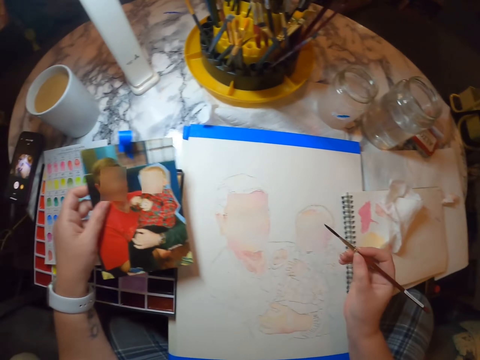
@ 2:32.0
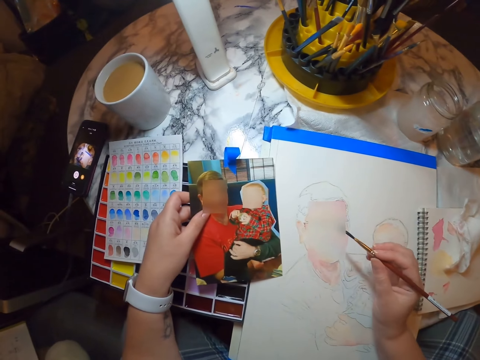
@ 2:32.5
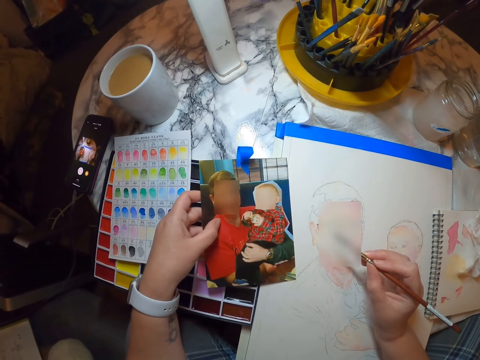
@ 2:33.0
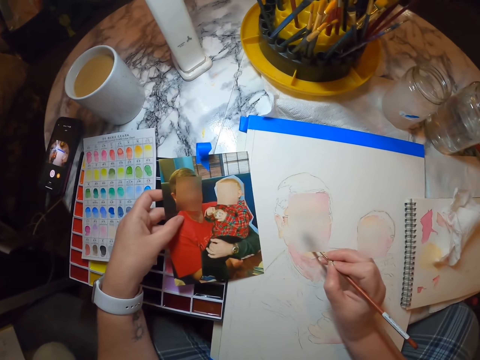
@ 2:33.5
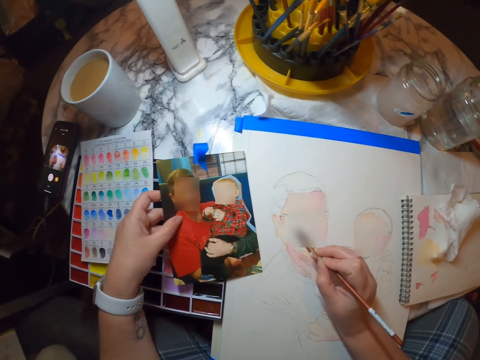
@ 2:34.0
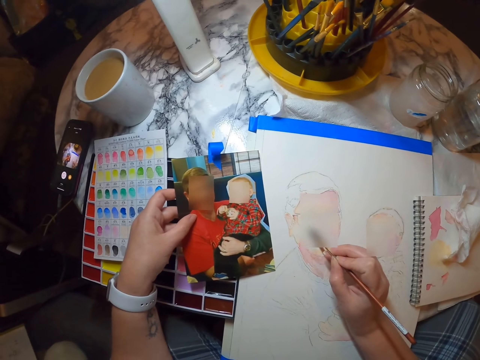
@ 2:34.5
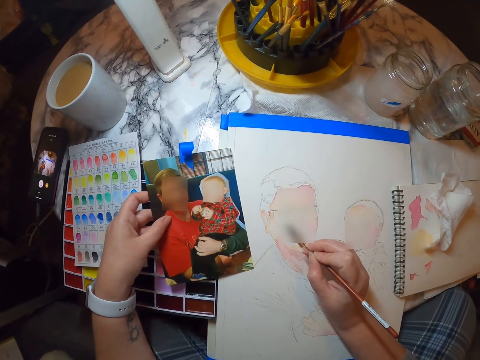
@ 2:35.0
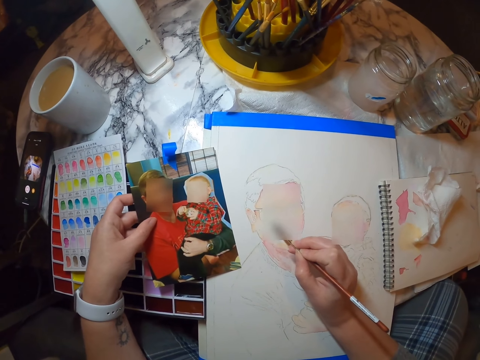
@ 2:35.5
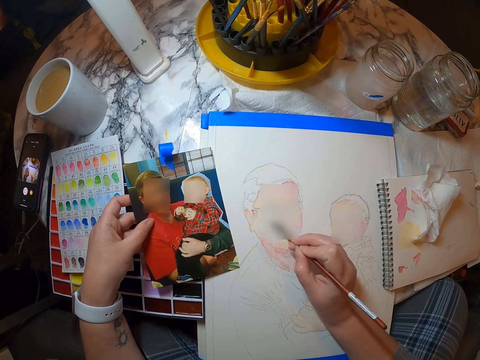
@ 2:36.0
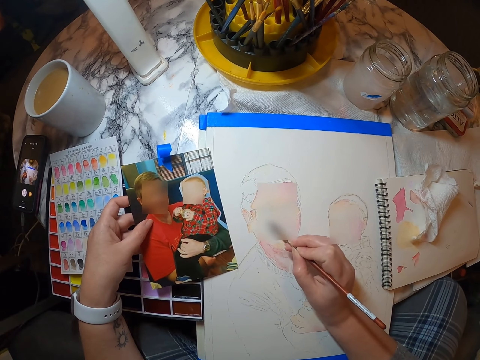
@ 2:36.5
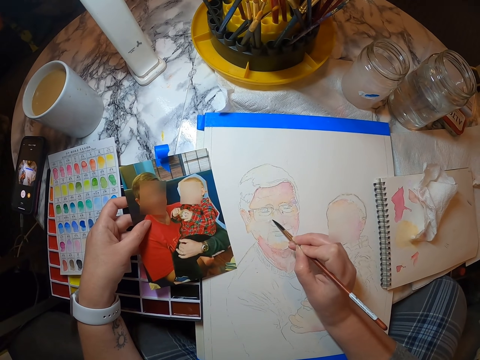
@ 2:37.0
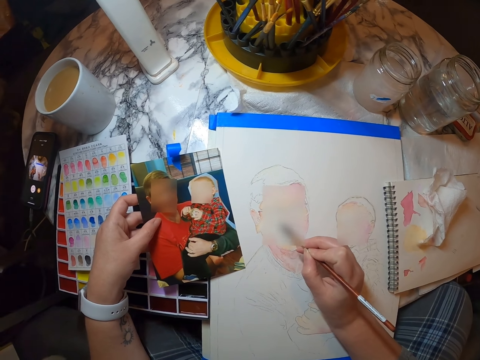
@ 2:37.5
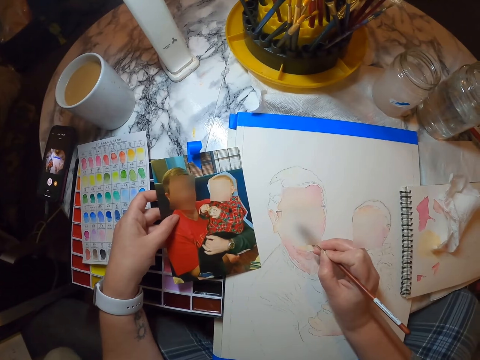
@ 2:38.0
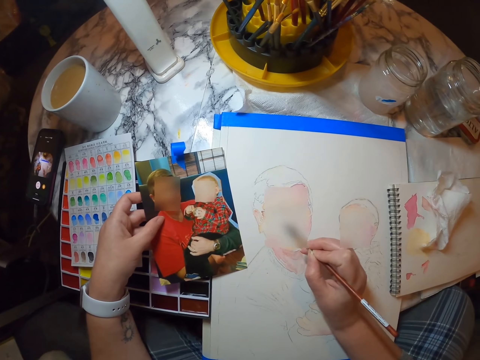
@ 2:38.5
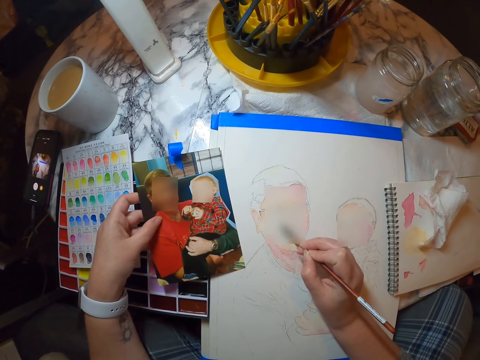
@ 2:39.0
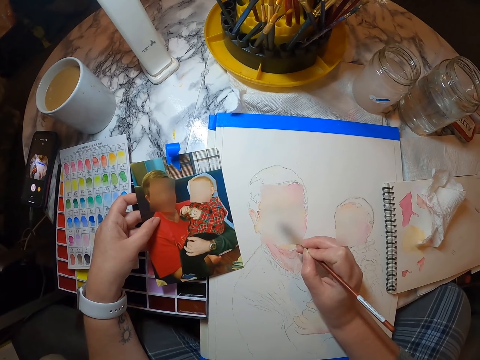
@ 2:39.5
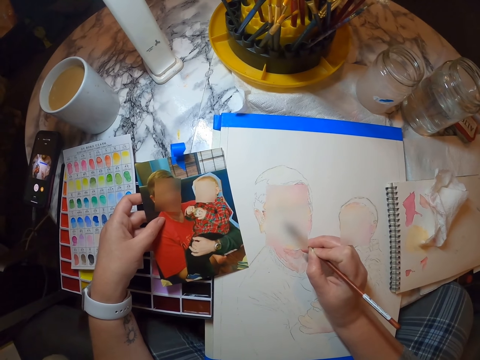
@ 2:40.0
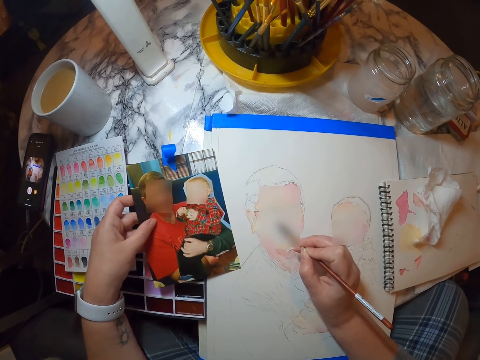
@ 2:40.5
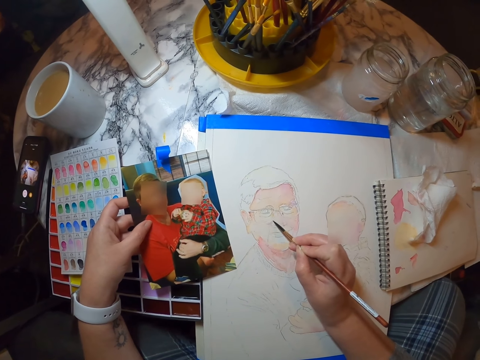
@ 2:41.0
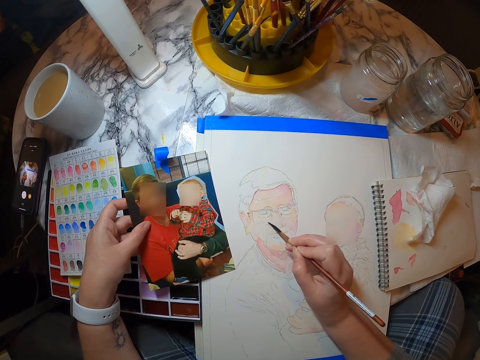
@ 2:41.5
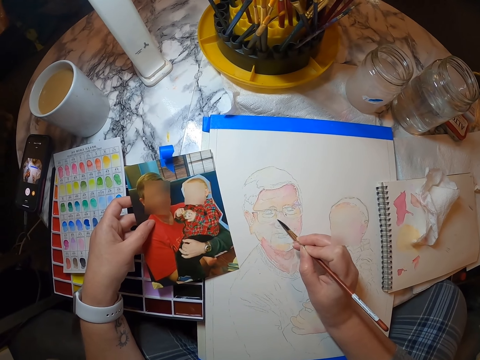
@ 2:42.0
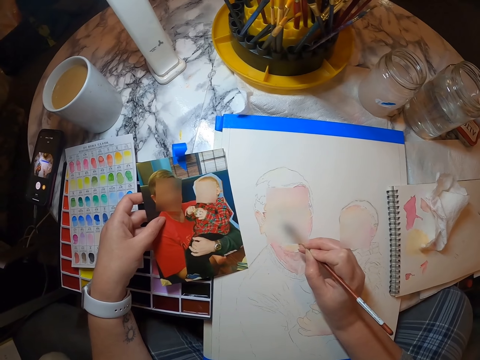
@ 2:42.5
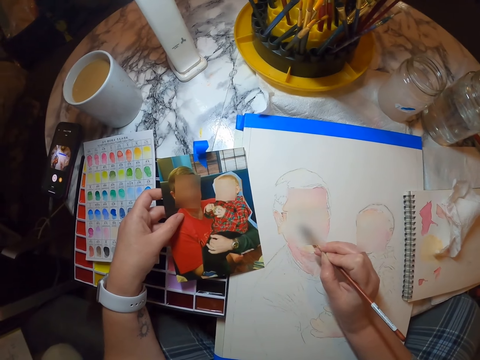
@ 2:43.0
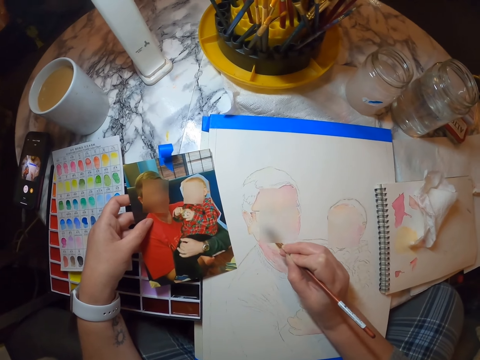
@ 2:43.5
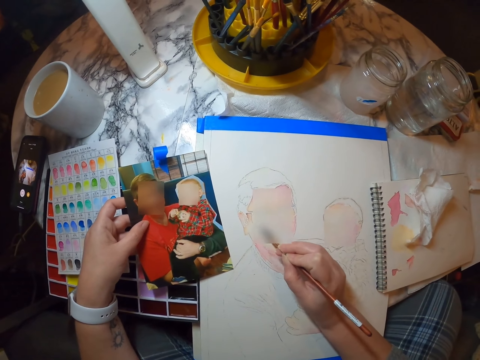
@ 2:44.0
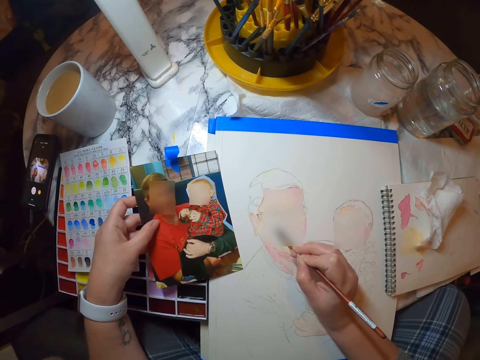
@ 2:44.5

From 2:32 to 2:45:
The camera wearer paints the picture in the painting book.

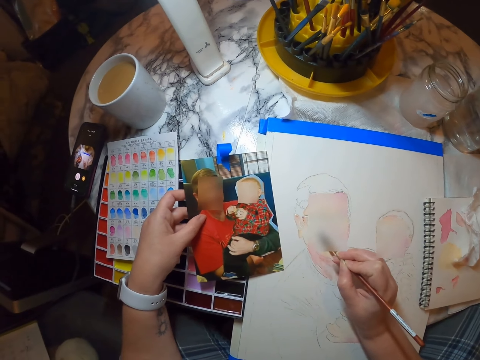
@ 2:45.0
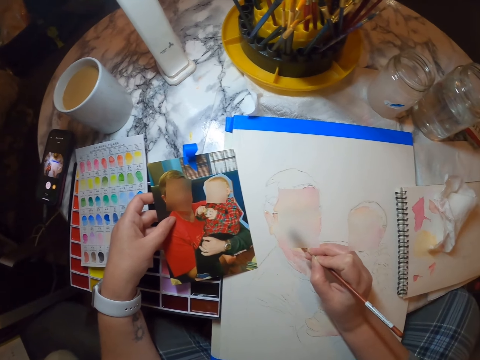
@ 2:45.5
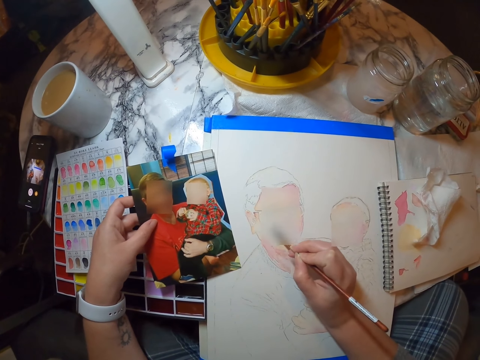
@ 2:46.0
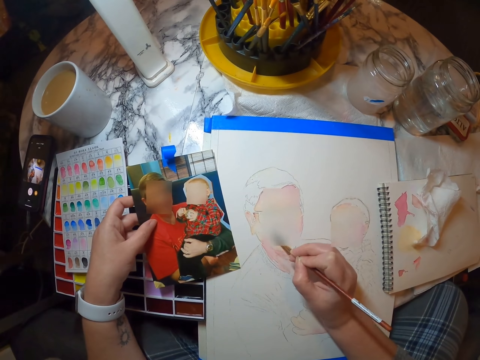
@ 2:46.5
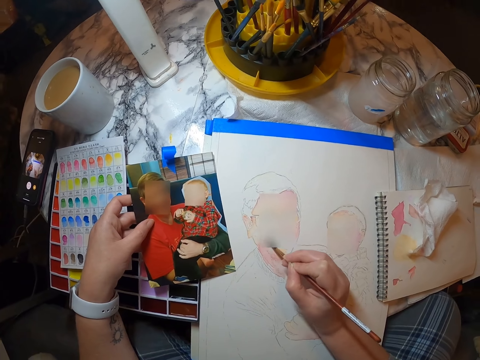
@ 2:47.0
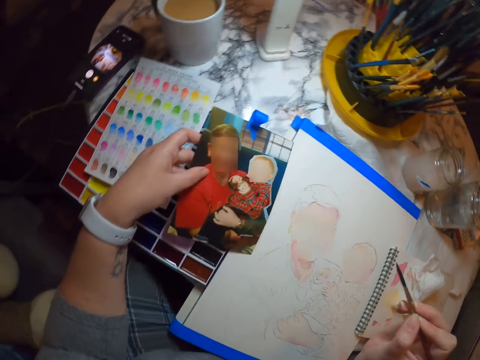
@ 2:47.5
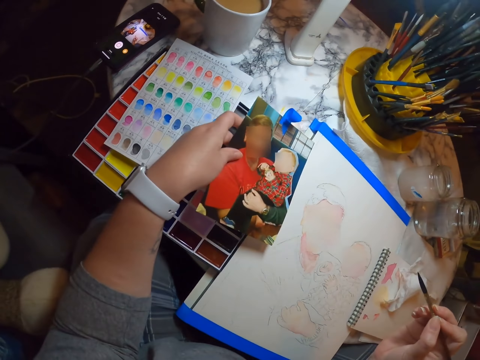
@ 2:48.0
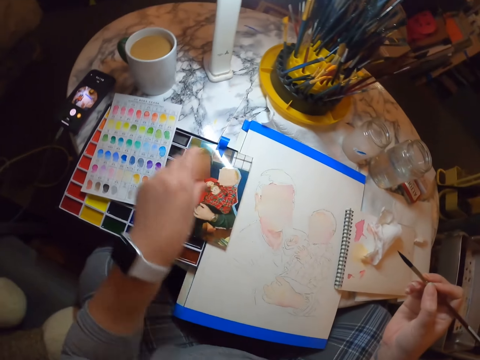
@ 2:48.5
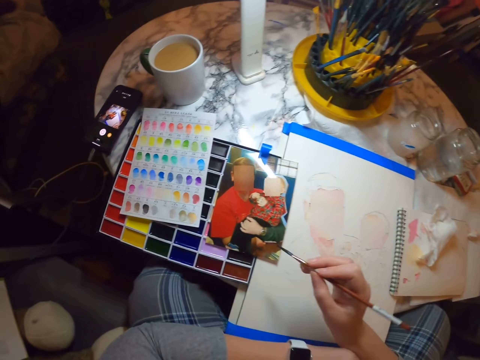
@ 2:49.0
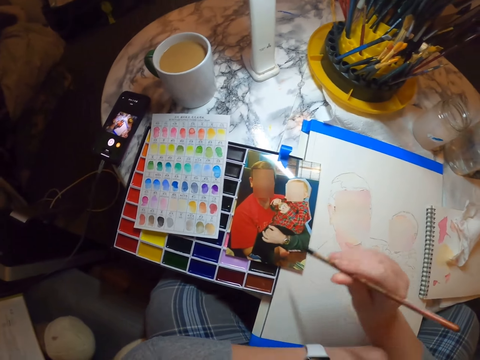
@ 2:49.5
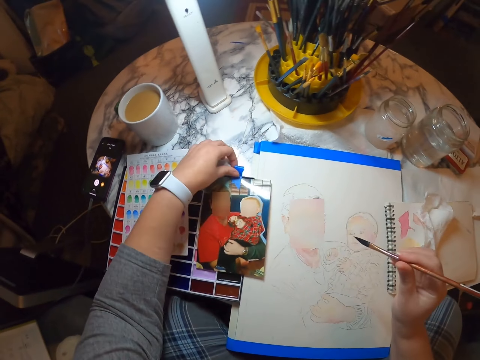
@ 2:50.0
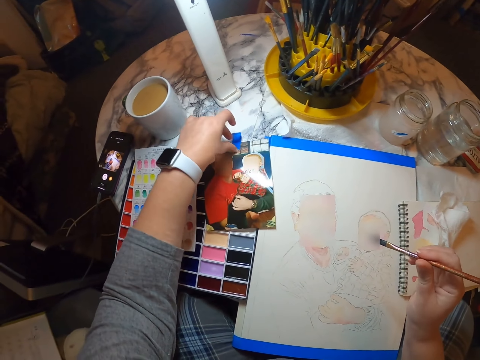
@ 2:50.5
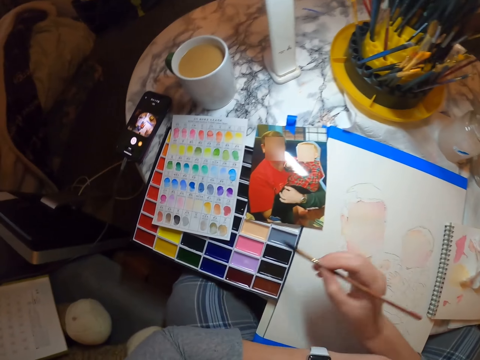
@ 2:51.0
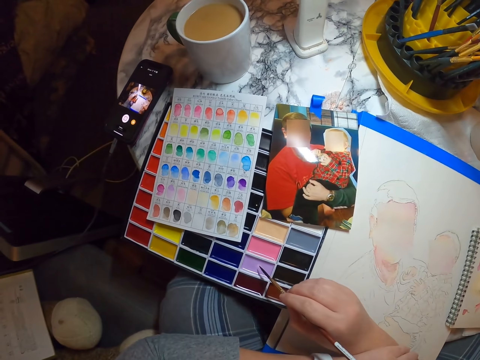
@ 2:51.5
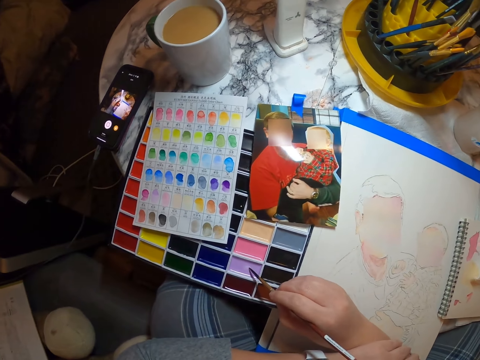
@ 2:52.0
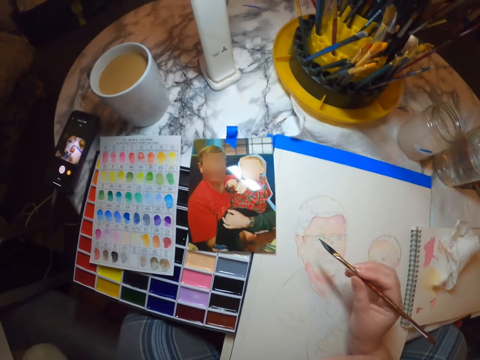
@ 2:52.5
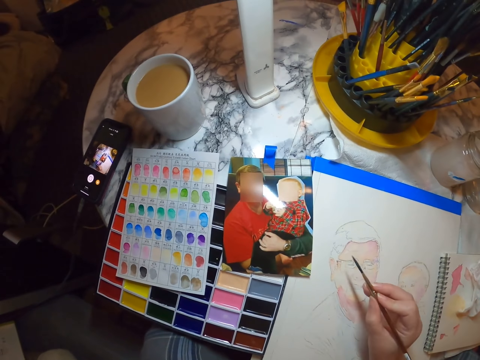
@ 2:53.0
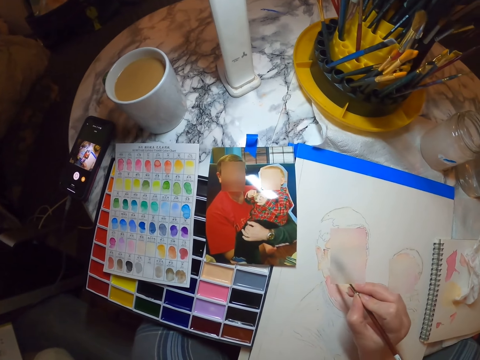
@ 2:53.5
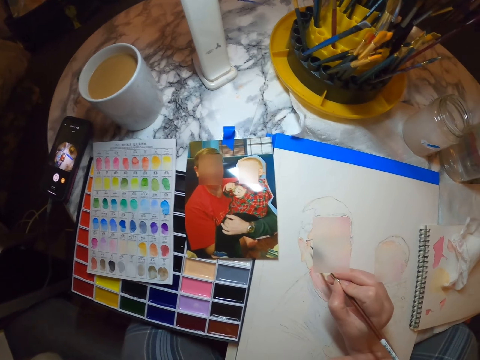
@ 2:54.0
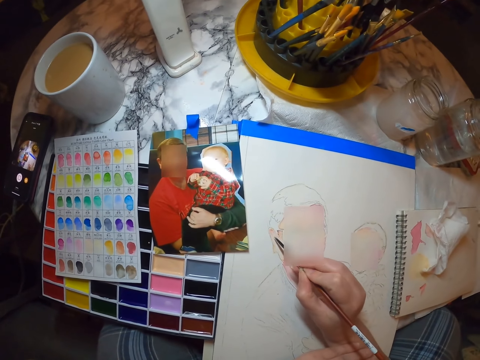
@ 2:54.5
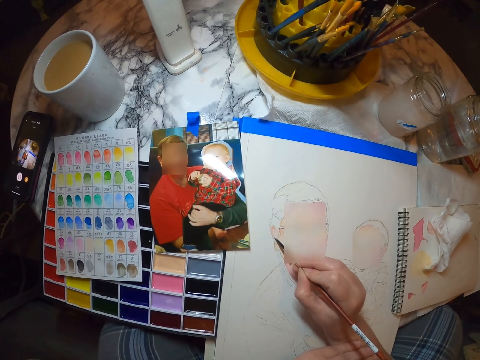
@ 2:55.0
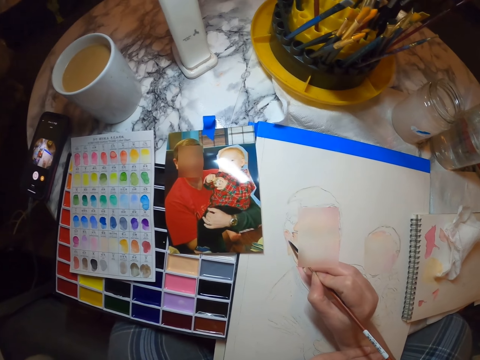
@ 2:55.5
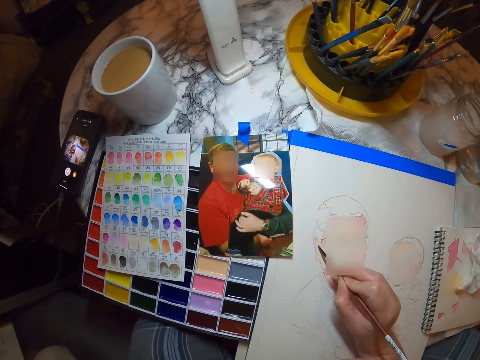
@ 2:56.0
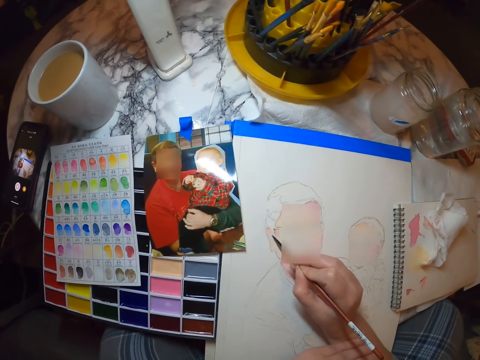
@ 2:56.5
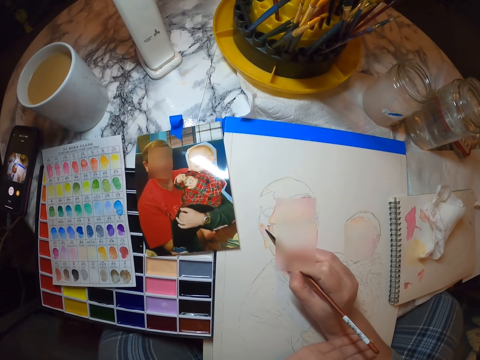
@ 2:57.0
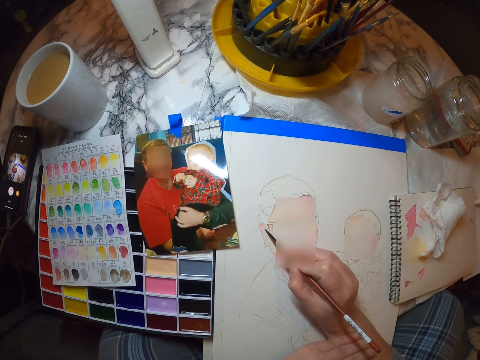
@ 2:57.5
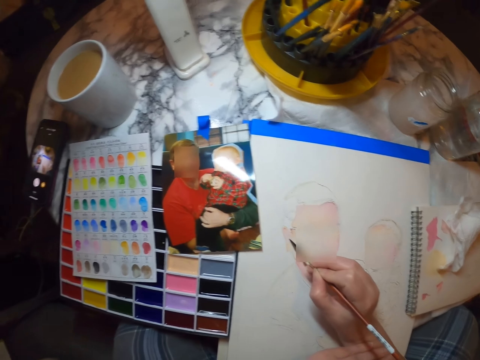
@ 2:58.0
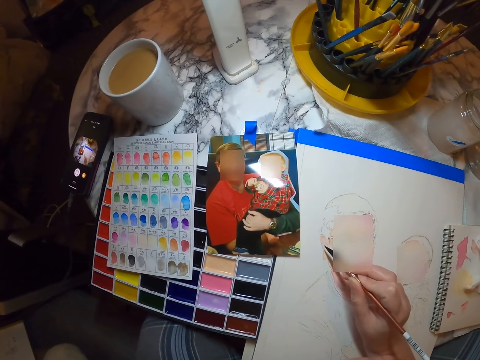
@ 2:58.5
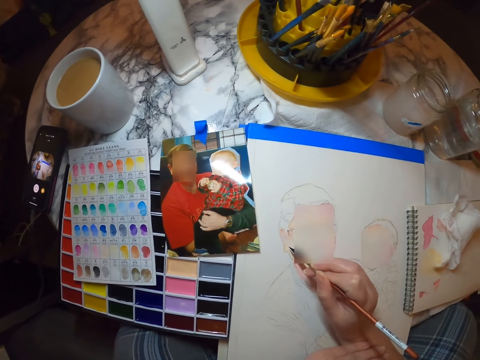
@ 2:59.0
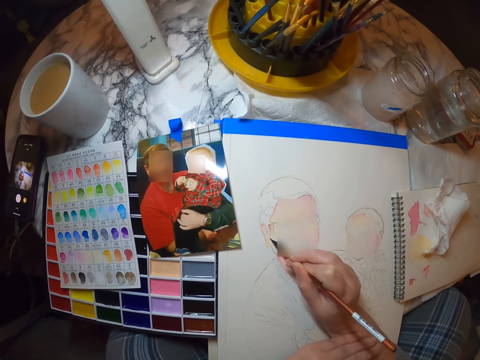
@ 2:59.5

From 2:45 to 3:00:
The camera wearer puts the paper down. They move the paper. They dip the brush in paint. They paint the picture in the painting book.
